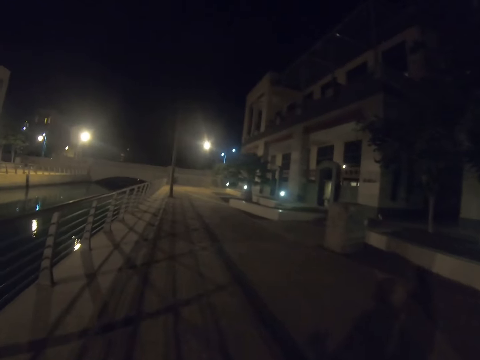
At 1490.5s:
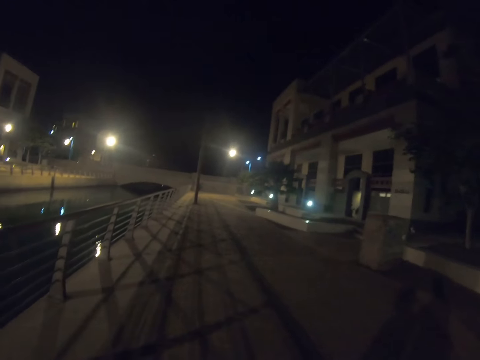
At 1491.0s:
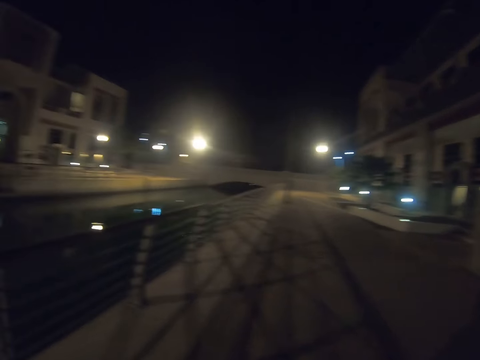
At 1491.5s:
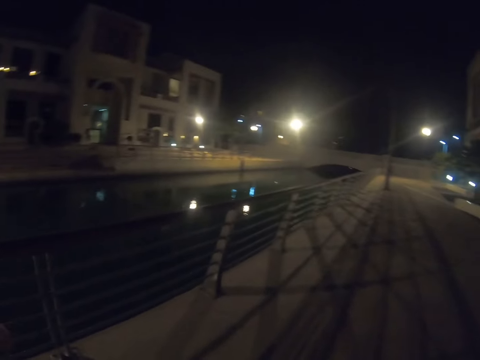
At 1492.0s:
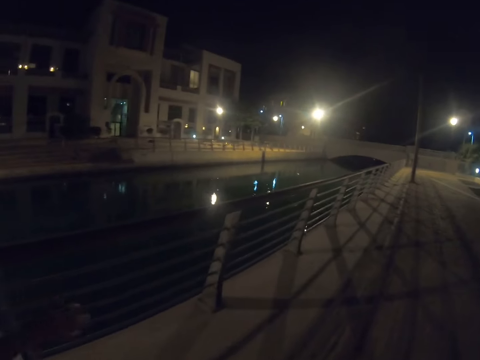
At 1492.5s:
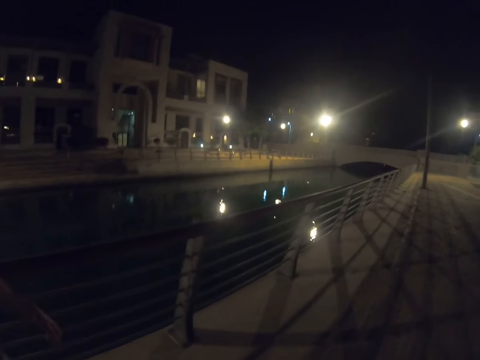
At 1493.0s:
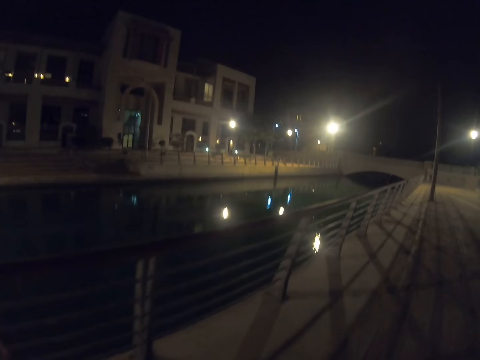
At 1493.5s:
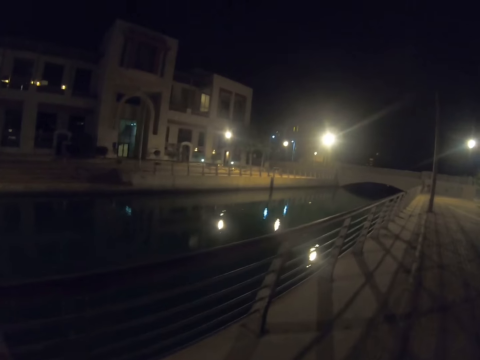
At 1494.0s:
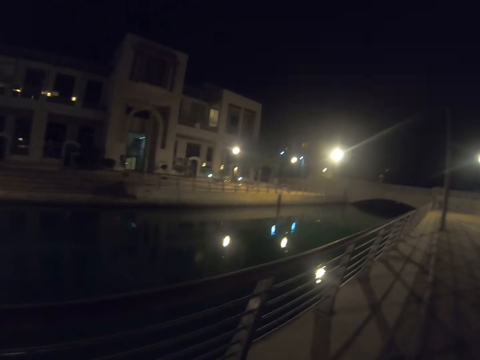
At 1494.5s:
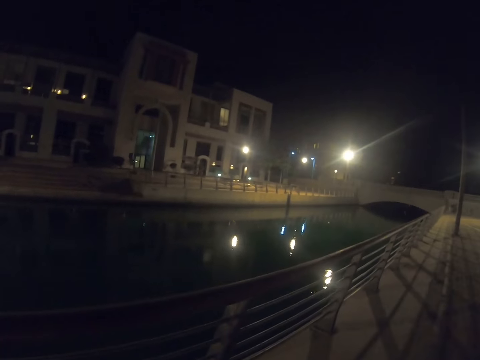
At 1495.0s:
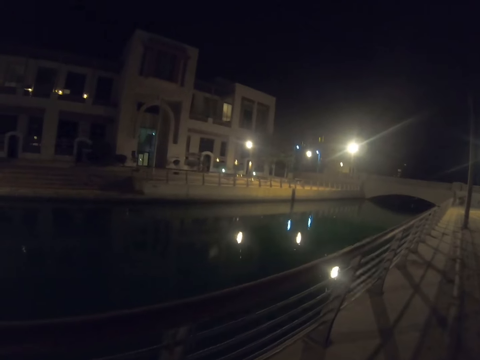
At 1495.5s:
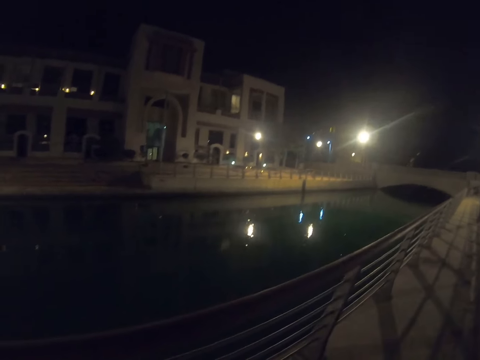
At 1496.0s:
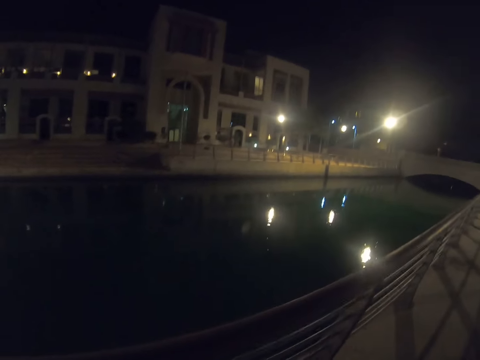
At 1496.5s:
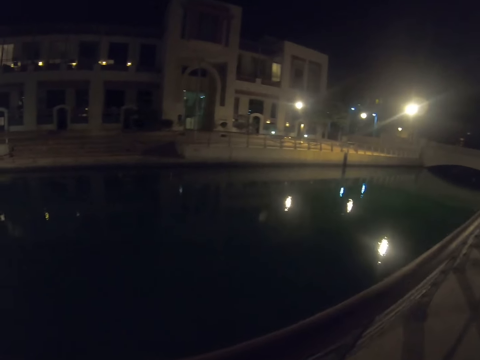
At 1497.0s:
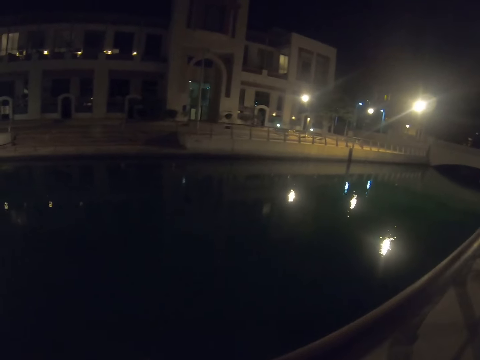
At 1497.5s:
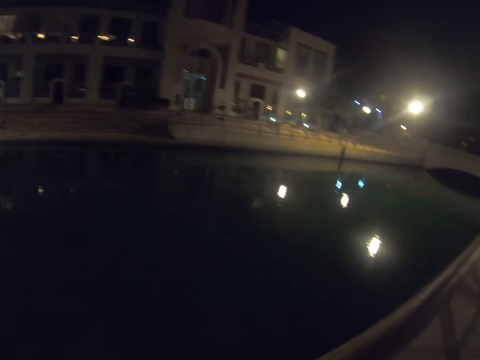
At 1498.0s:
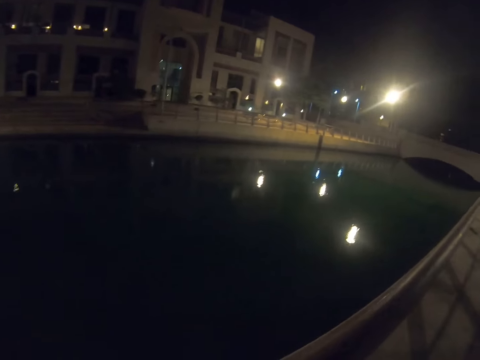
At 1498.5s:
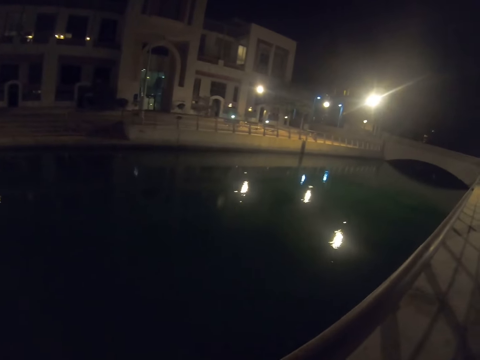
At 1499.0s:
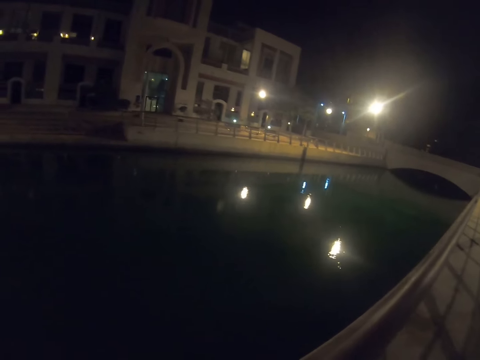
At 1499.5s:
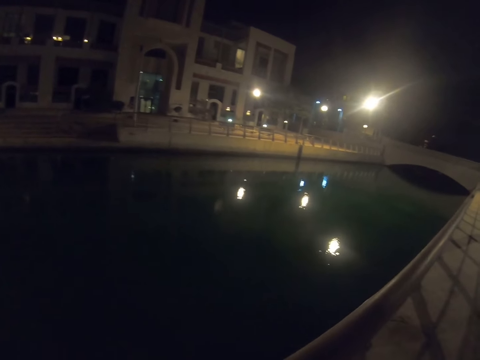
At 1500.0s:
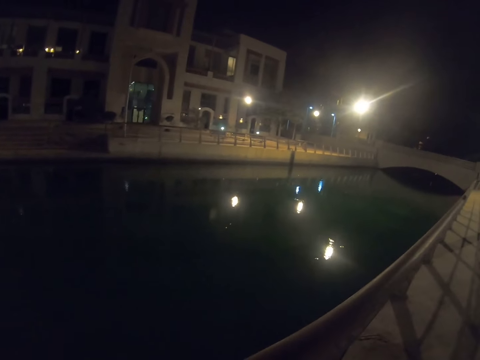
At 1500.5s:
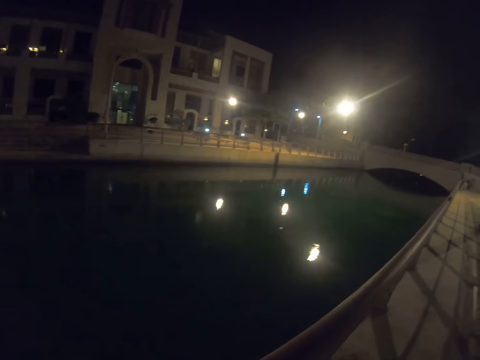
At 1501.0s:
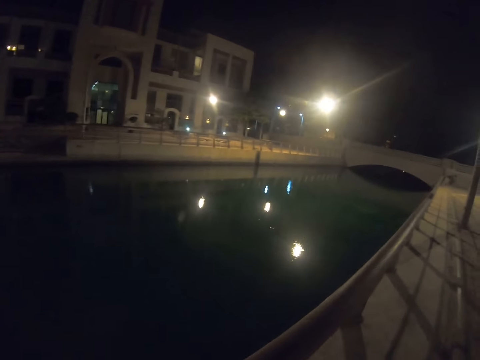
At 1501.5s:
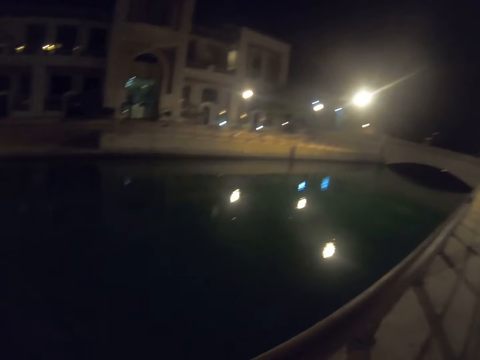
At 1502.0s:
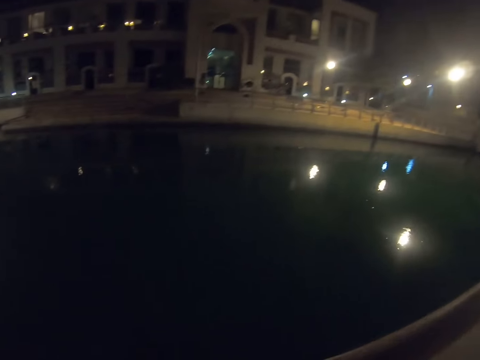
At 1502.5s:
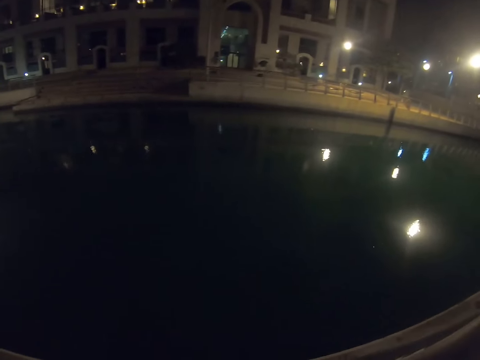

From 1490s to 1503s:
The camera wearer gazes at the waterway.

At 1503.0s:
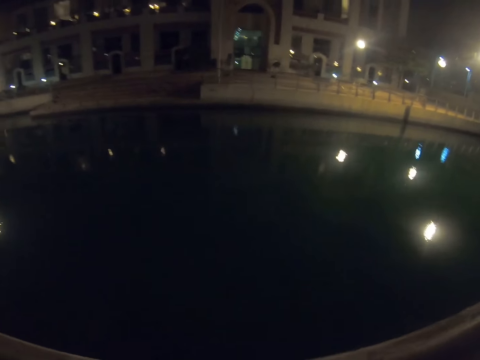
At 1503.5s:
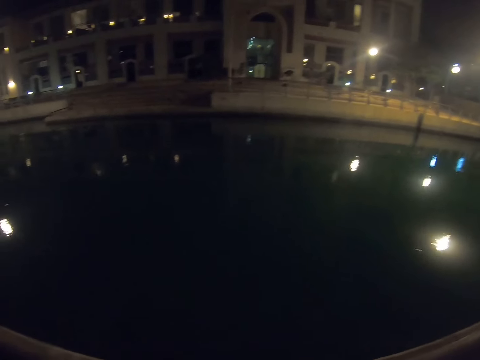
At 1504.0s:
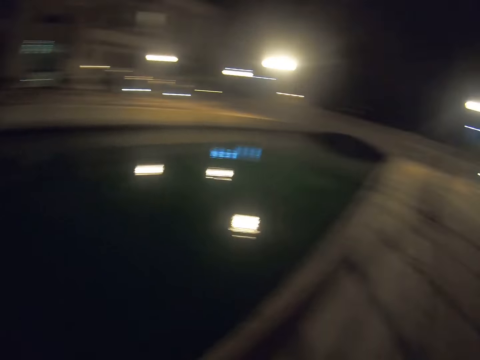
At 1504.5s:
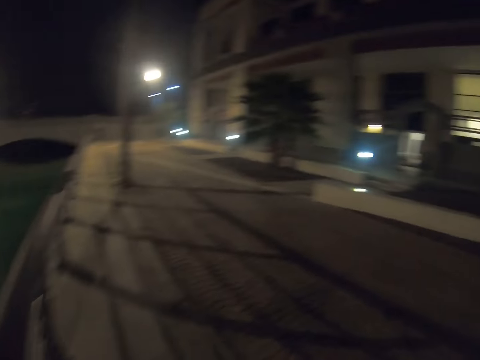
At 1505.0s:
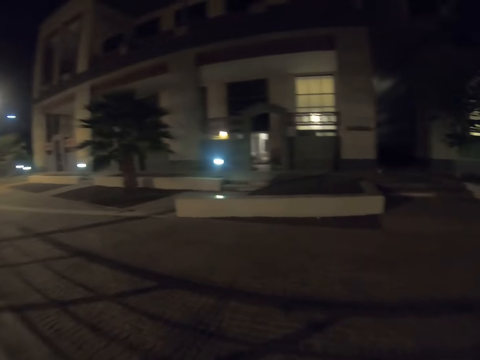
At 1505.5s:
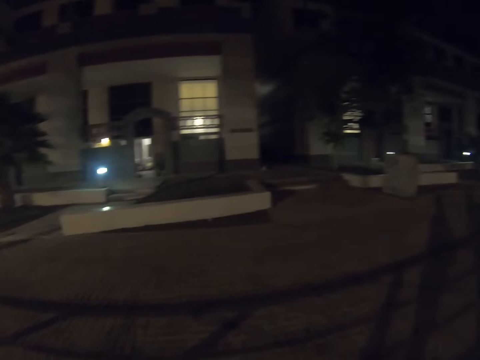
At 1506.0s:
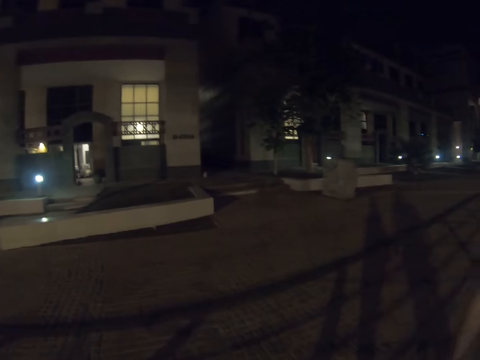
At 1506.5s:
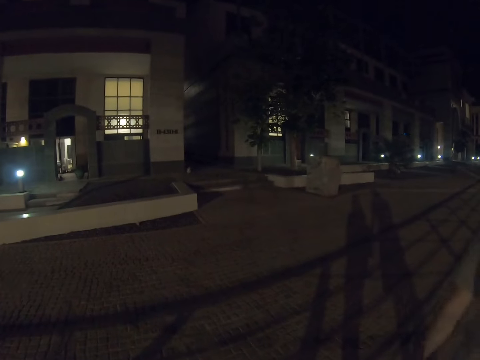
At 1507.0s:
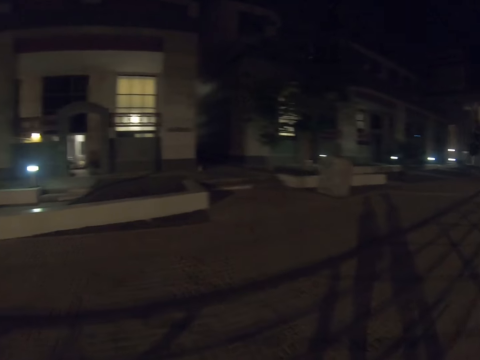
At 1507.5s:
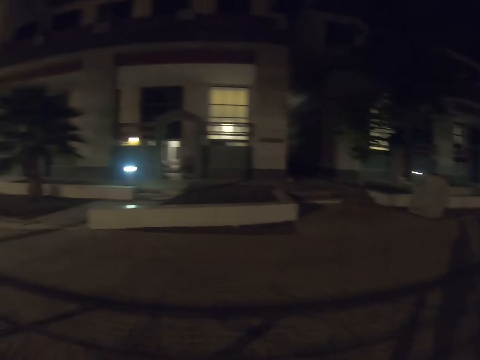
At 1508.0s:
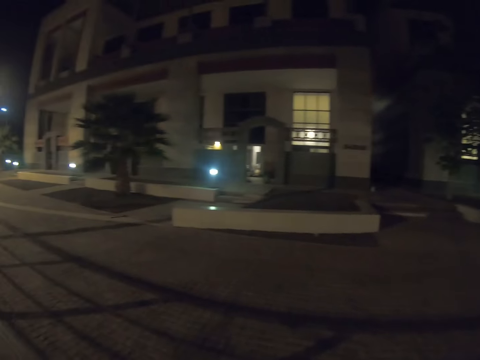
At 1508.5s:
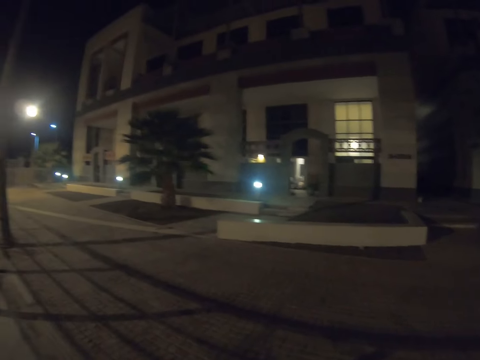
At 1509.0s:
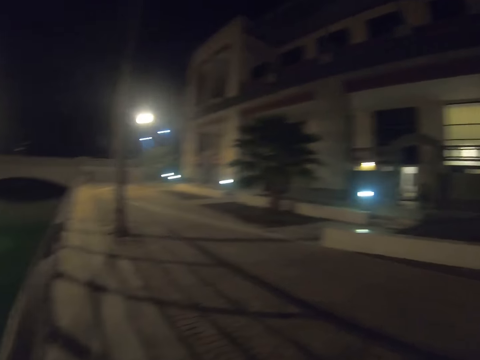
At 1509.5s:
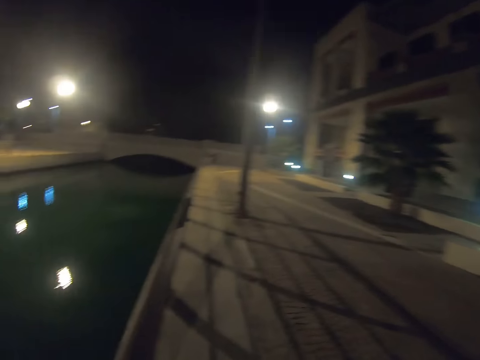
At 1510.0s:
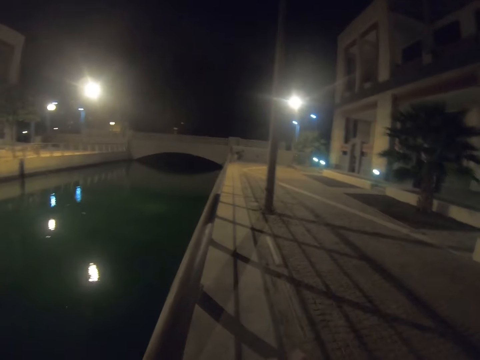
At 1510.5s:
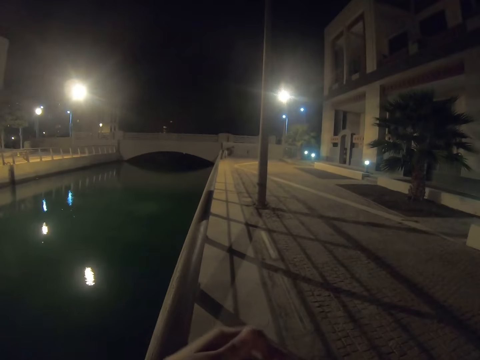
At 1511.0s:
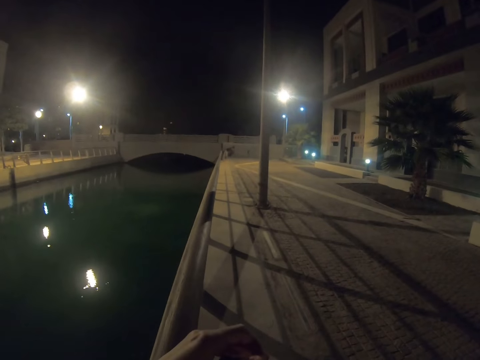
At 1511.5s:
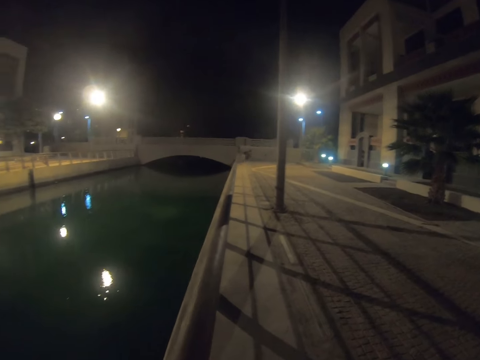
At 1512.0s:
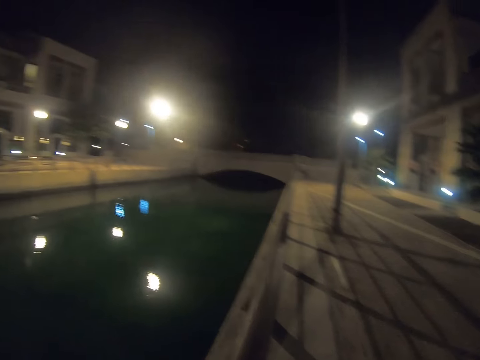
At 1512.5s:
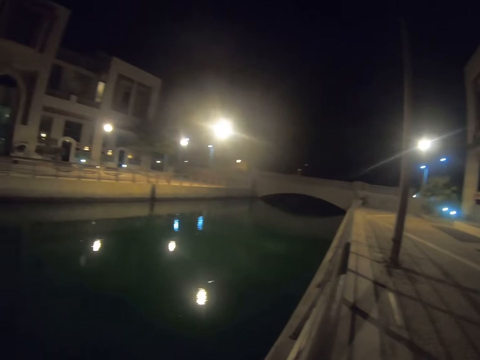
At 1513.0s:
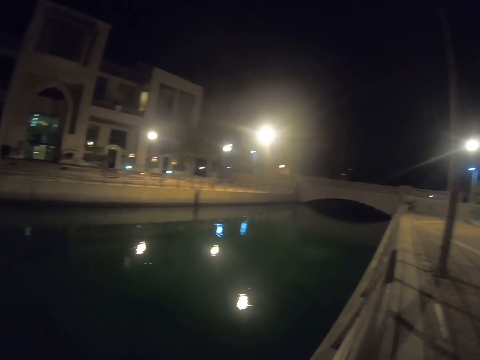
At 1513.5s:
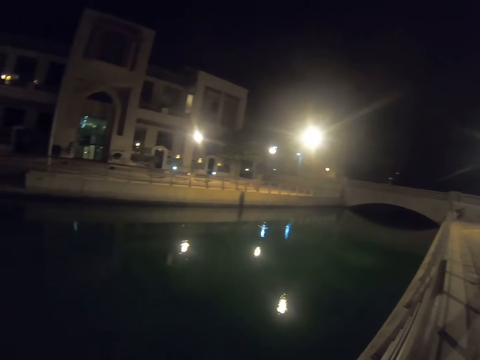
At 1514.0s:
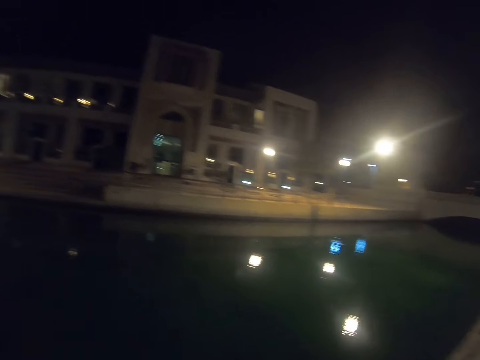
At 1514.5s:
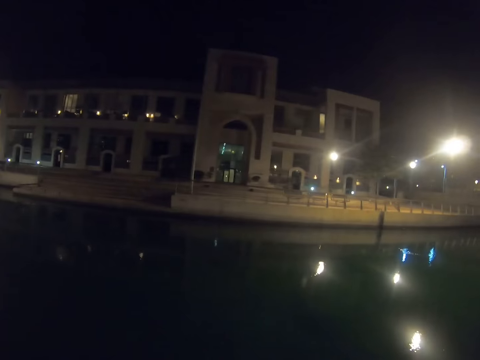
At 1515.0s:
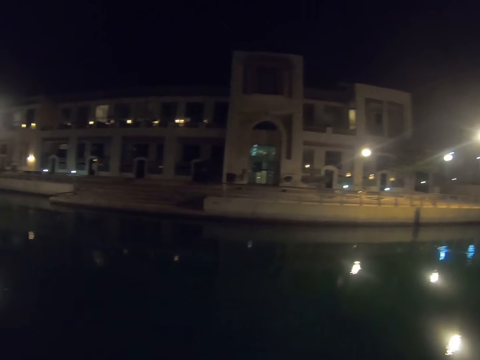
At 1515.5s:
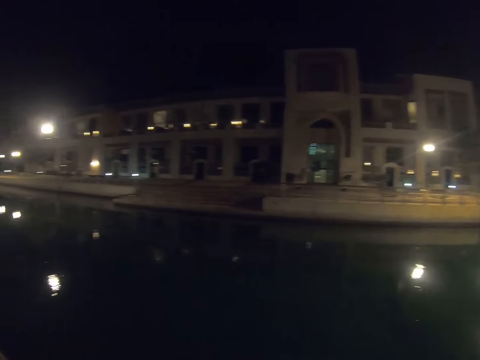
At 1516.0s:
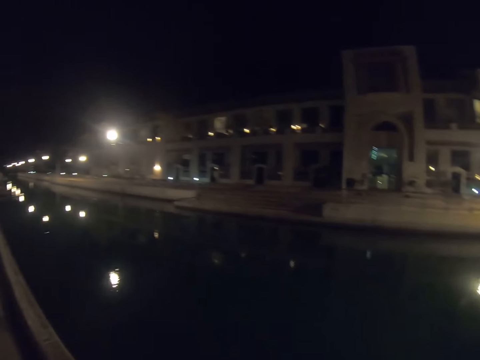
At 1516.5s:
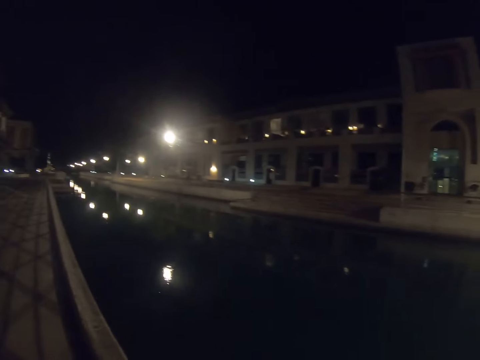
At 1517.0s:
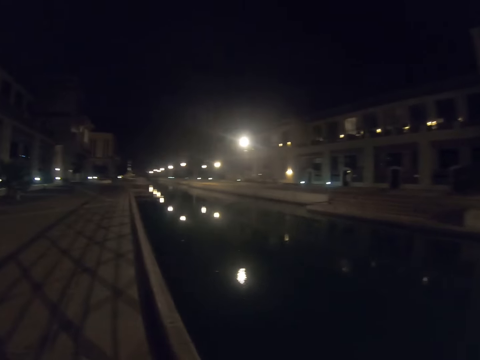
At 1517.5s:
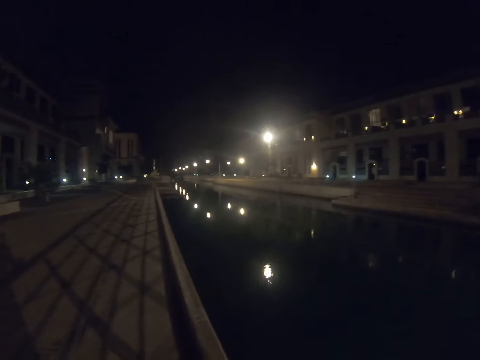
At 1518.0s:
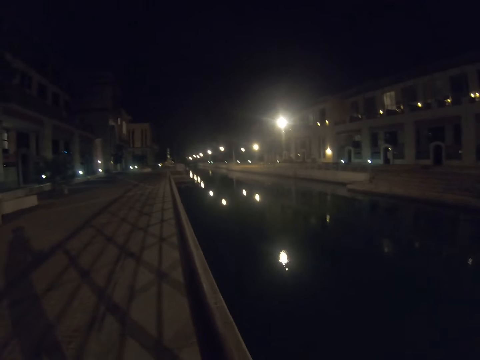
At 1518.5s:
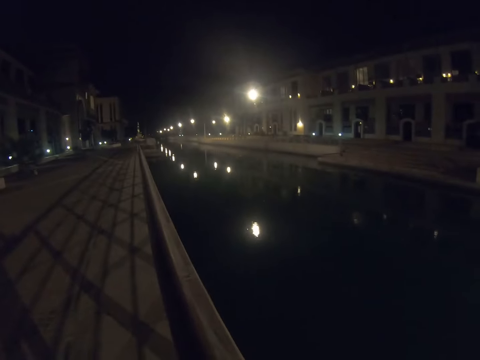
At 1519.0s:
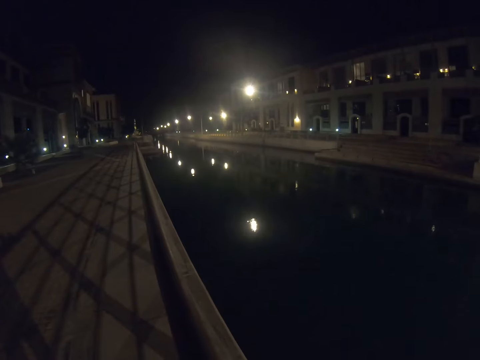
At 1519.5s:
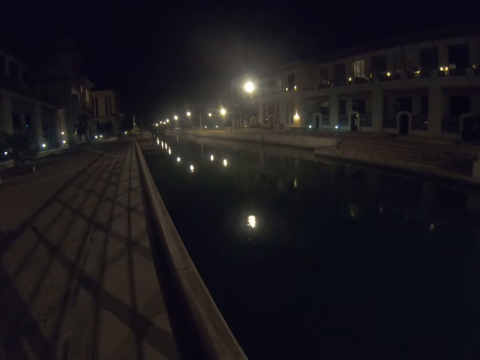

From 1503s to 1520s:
The camera wearer turns around. They gaze at the building. They look around. They look around again.
